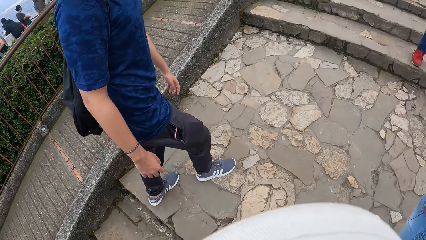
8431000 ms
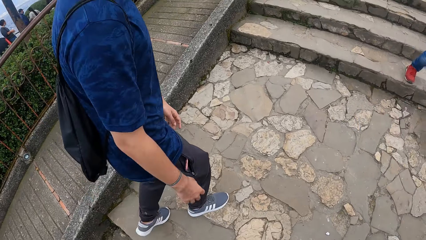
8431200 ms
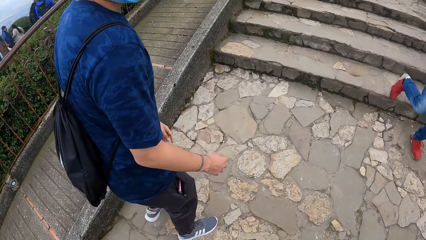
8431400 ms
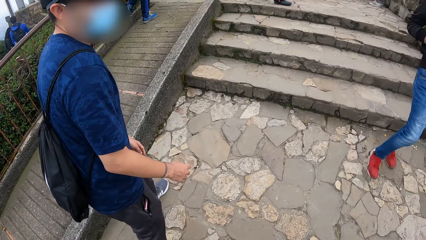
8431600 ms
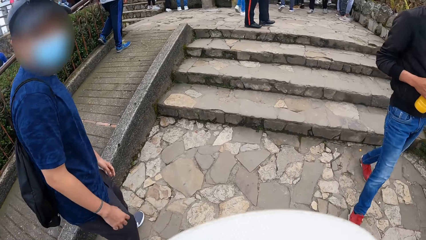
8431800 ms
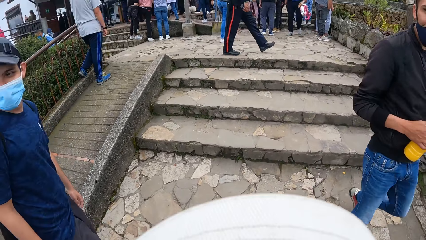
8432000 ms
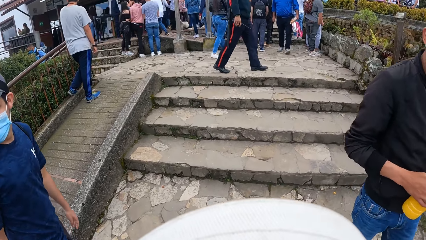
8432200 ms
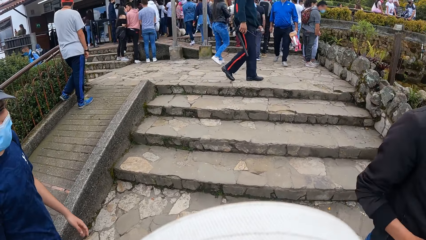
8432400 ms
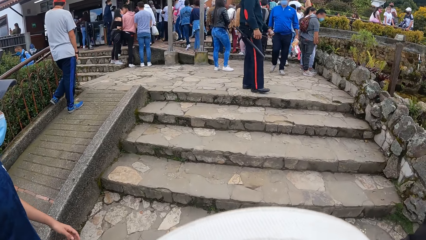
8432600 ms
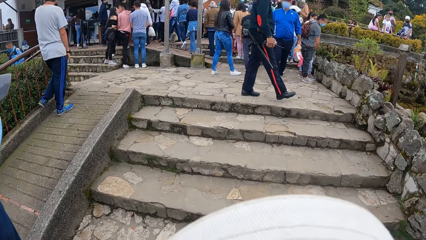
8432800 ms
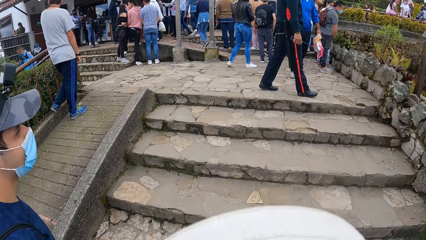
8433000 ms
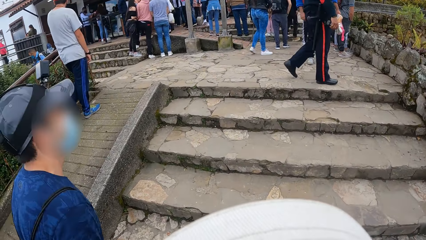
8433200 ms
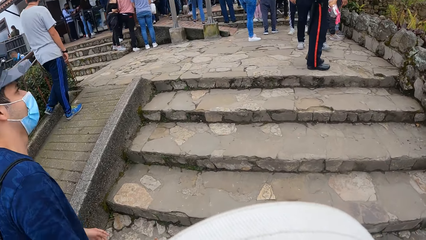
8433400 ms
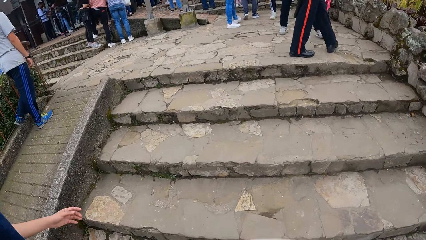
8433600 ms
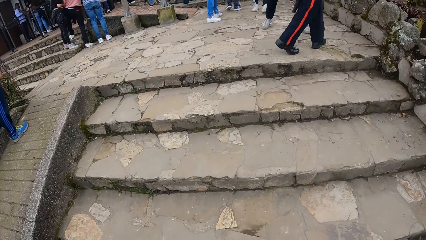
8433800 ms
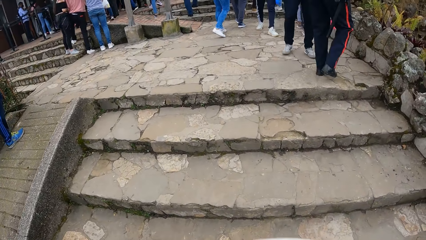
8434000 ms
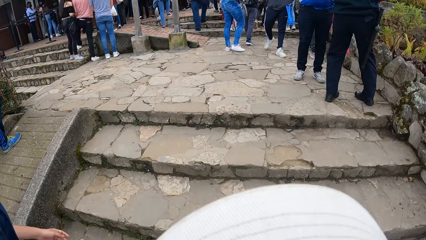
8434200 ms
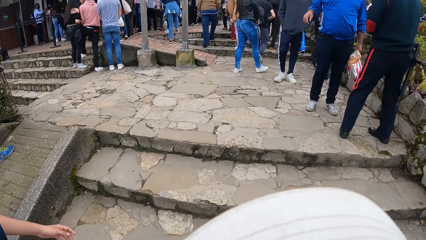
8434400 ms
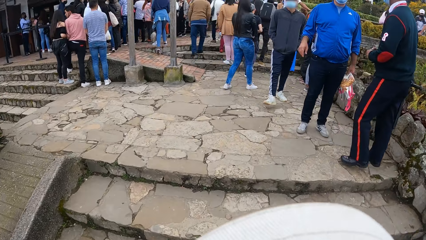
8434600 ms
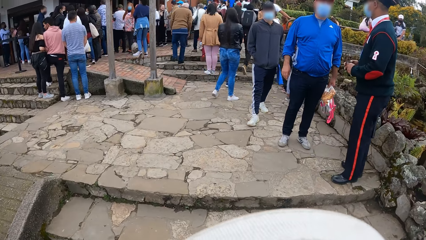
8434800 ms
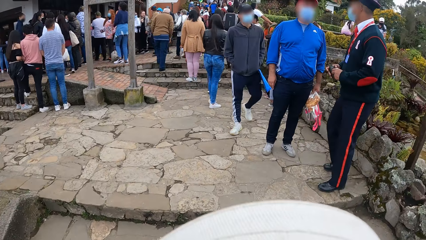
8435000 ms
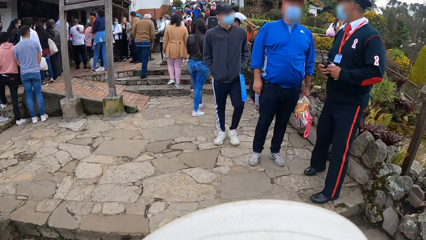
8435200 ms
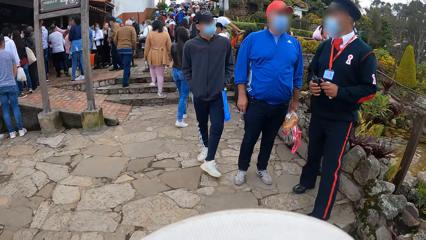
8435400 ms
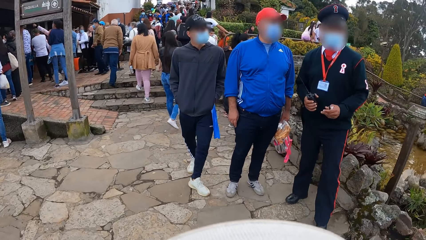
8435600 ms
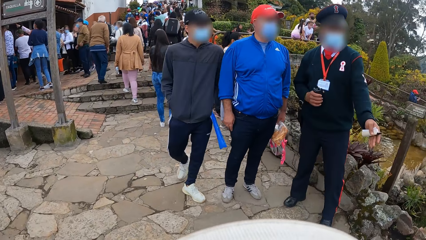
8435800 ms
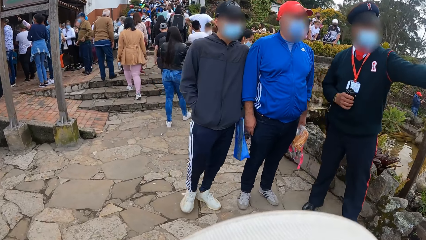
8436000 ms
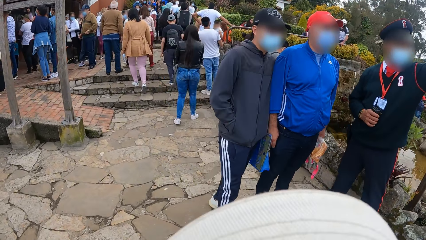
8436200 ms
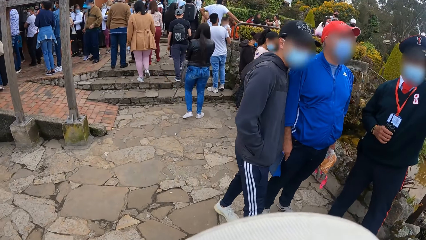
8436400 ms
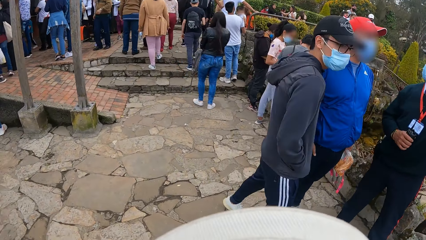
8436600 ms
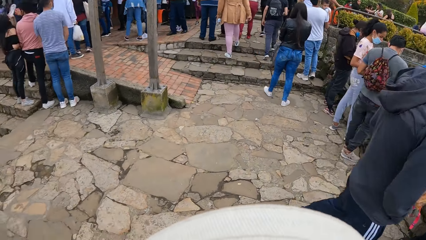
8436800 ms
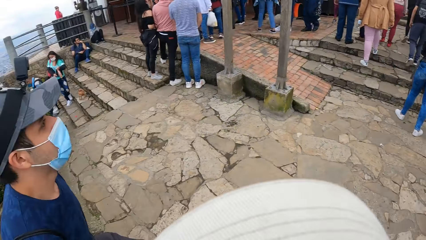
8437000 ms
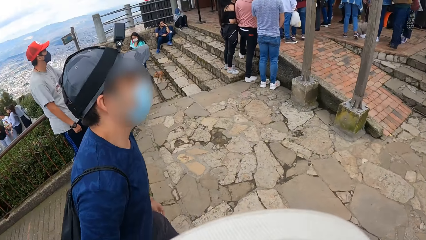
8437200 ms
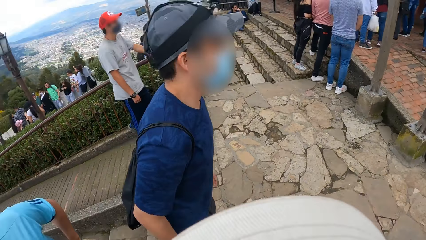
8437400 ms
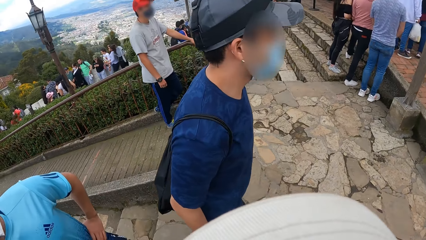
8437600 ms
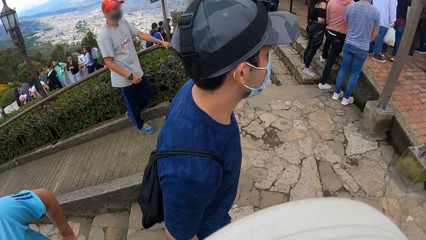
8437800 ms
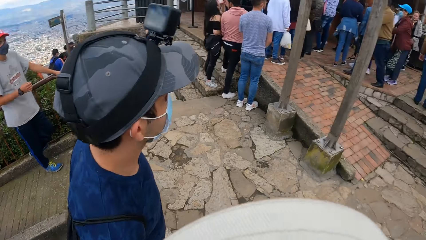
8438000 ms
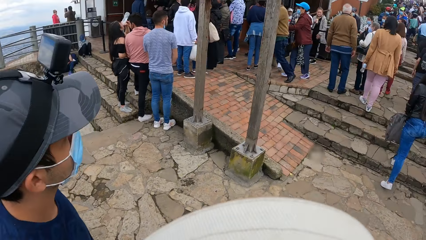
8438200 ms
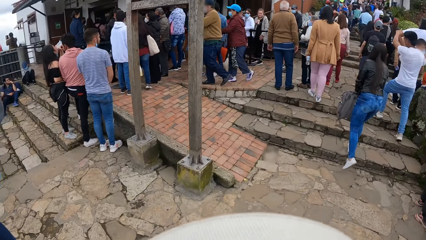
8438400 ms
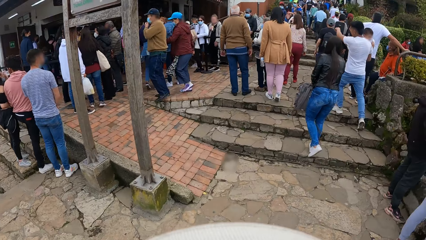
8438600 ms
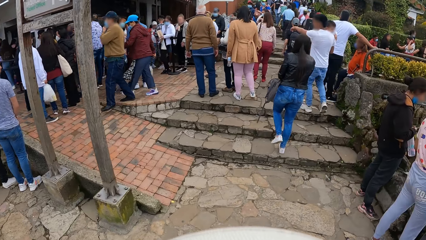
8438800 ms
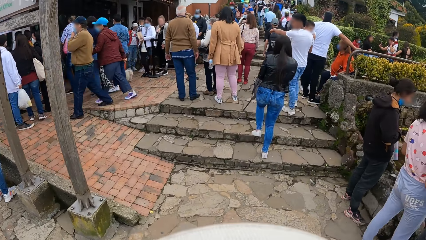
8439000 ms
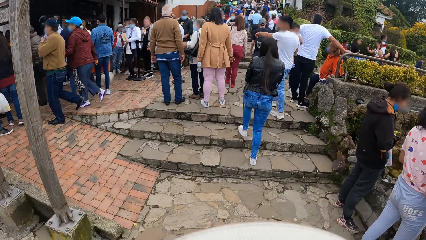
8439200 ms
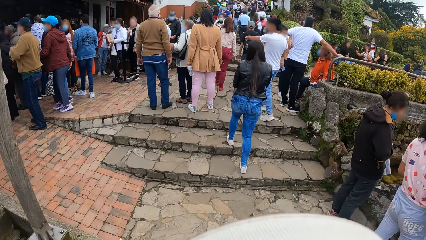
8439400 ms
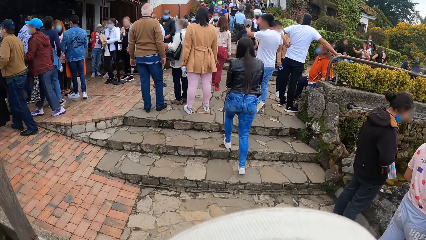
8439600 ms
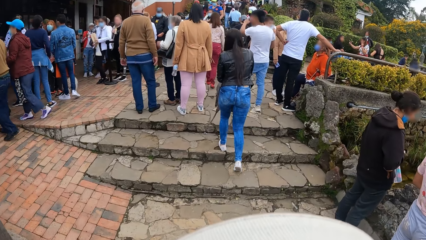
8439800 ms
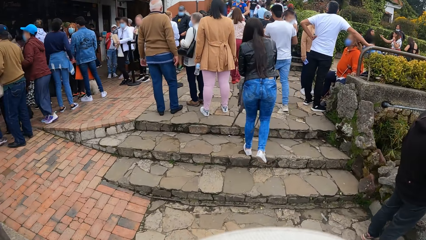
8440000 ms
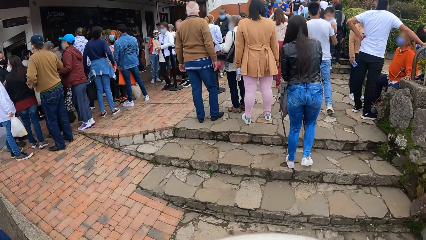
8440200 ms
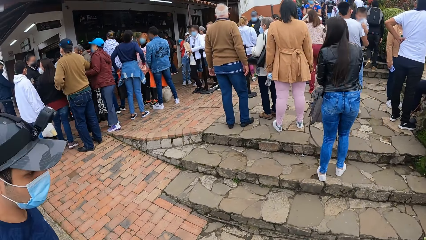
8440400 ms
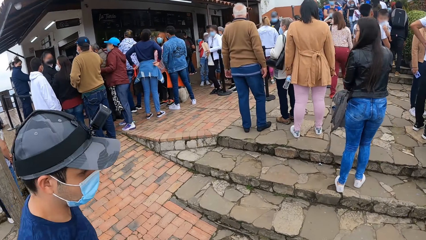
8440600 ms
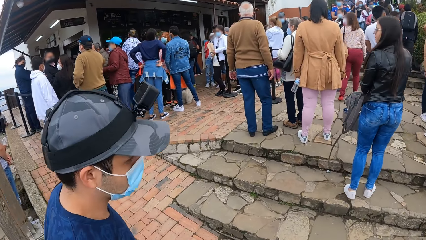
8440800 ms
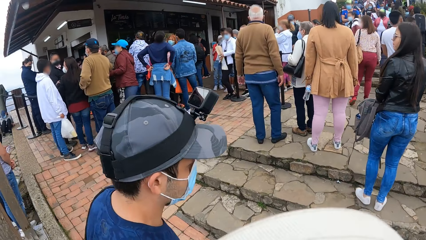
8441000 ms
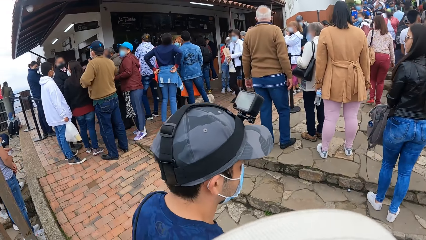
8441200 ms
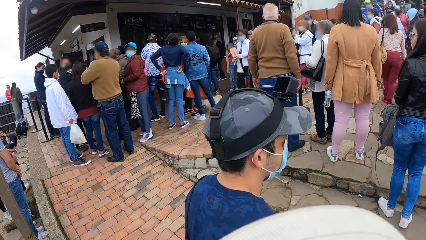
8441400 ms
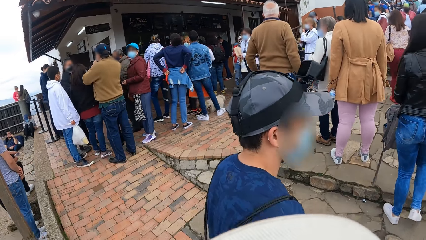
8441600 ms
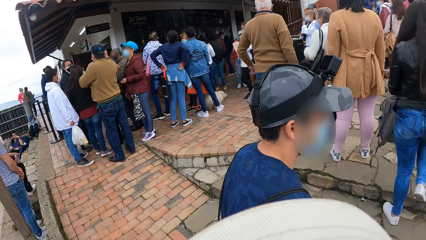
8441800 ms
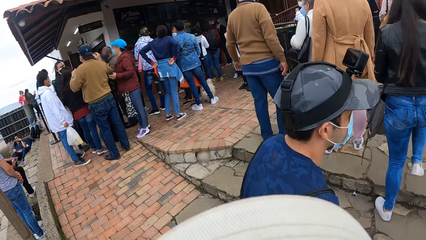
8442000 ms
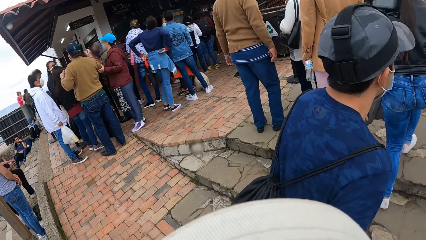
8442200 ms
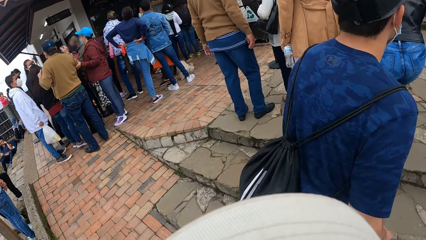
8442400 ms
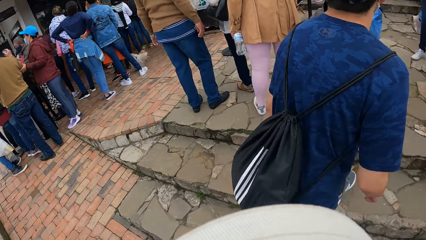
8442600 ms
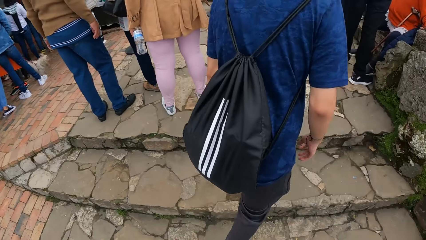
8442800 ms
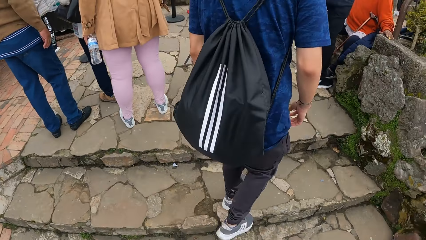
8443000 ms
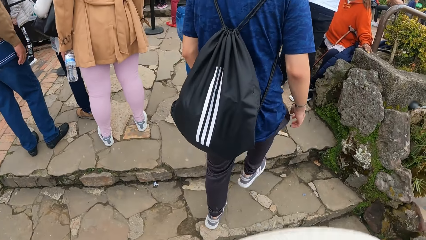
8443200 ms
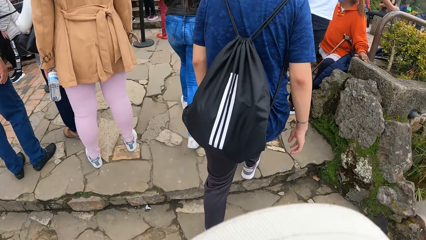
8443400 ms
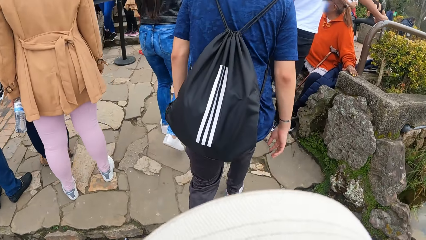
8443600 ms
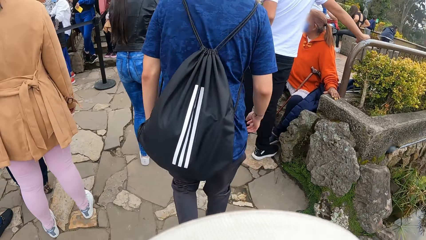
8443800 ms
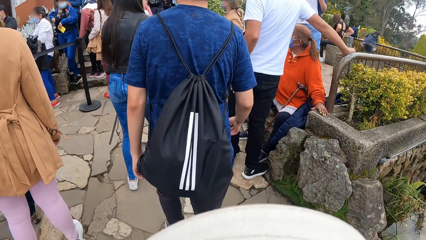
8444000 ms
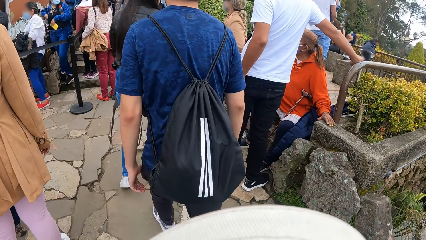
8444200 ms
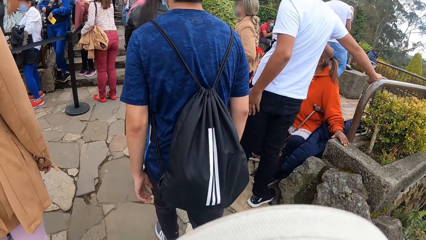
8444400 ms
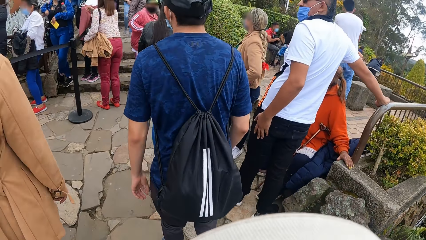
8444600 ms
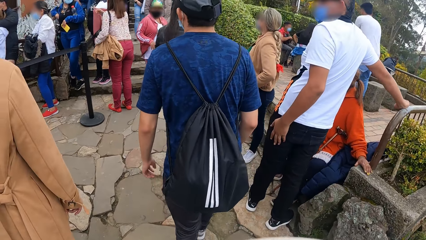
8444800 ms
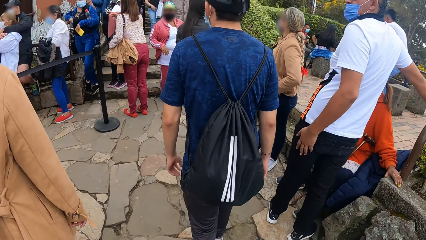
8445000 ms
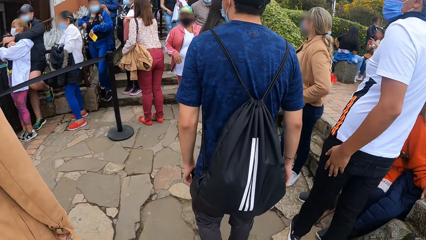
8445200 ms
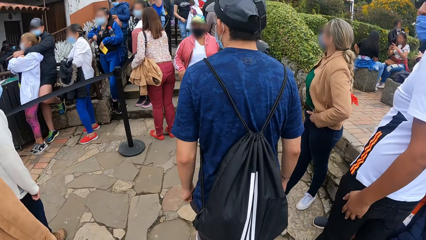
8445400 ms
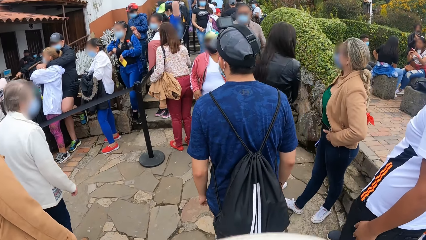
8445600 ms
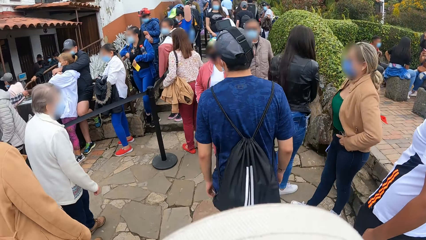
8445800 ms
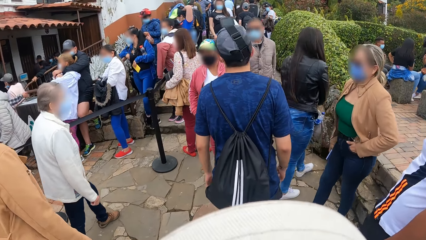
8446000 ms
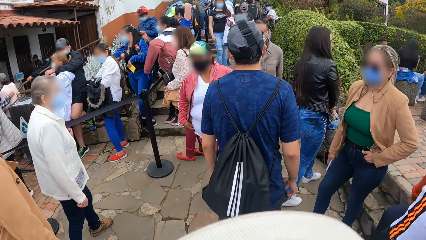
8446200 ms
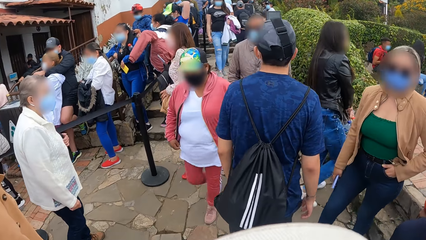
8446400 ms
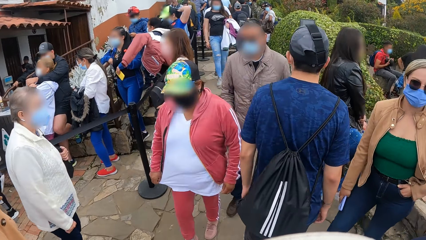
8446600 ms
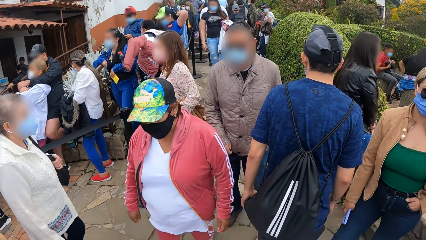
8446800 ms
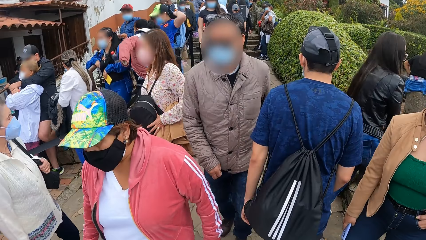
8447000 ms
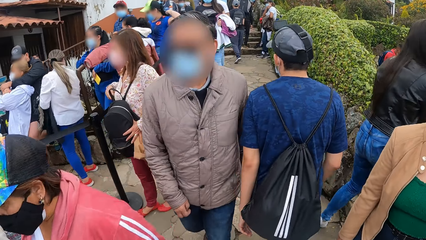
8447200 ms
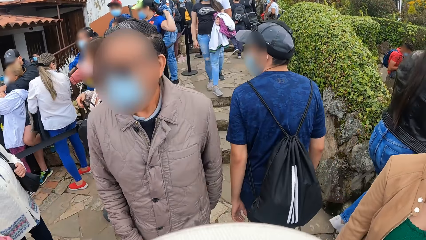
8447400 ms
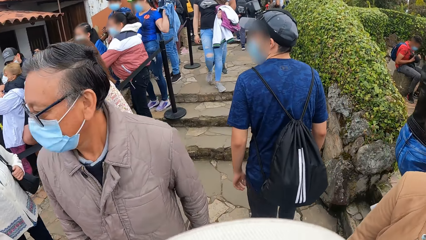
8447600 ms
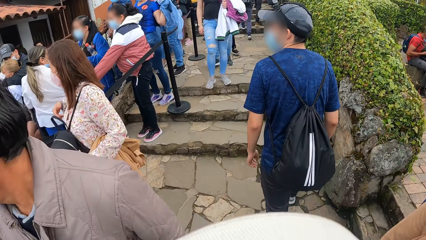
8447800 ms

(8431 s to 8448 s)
The camera wearer looks around. A man walks up the stairs. The camera wearer walks up the walkway stairs. The man walks on the pavement. The camera wearer walks on the pavement.
